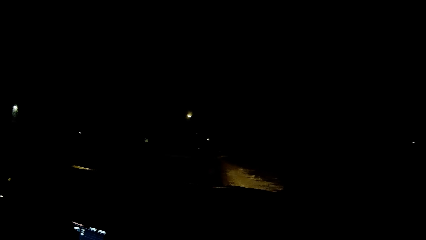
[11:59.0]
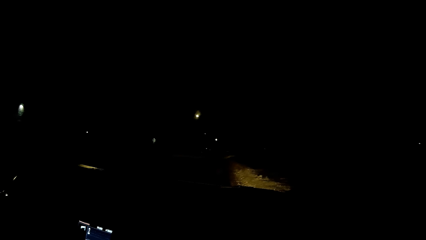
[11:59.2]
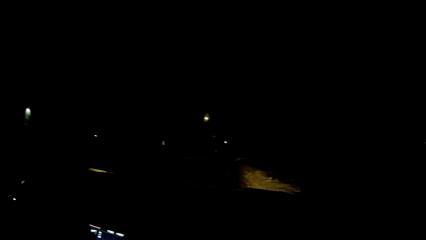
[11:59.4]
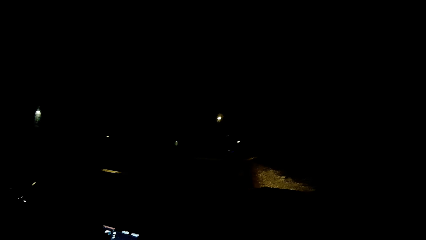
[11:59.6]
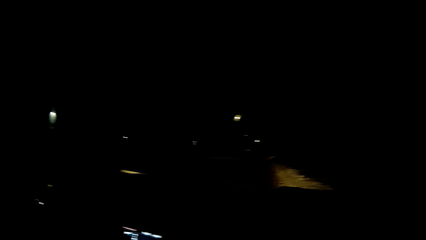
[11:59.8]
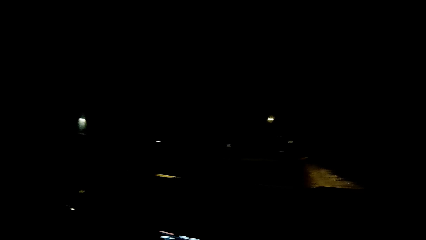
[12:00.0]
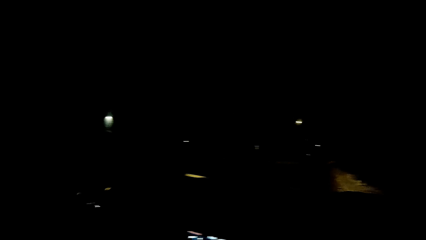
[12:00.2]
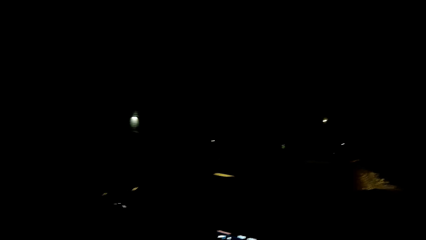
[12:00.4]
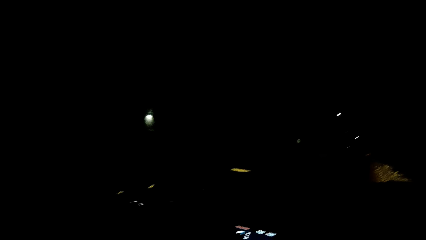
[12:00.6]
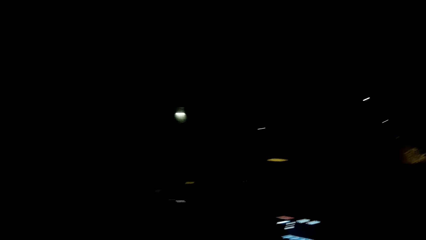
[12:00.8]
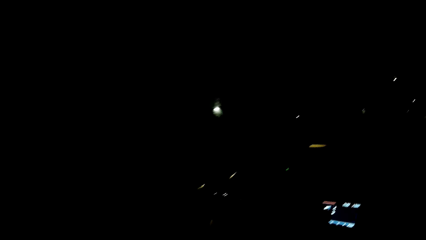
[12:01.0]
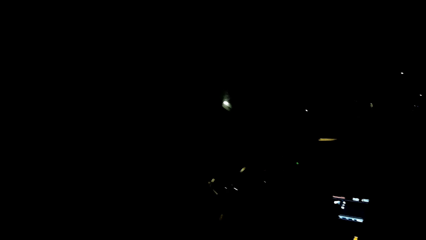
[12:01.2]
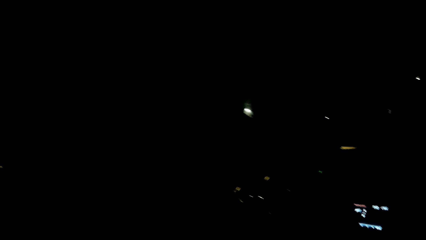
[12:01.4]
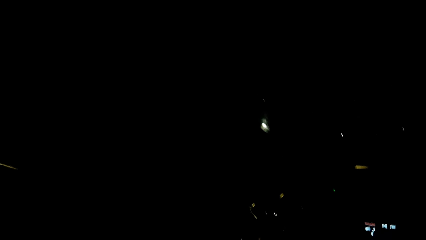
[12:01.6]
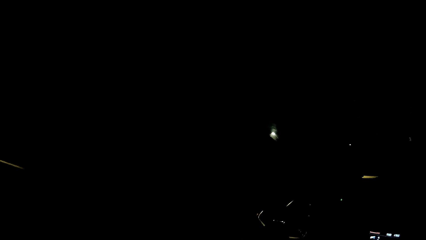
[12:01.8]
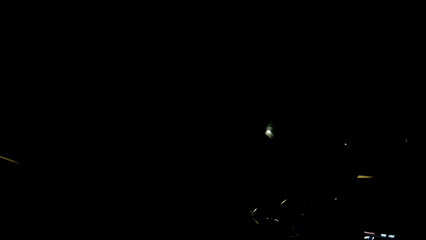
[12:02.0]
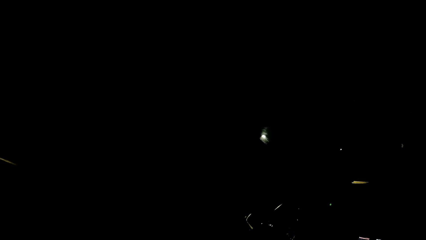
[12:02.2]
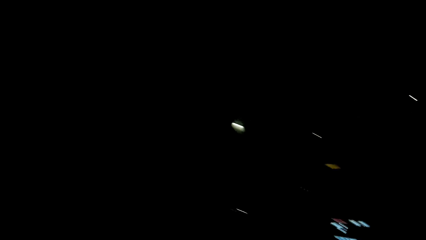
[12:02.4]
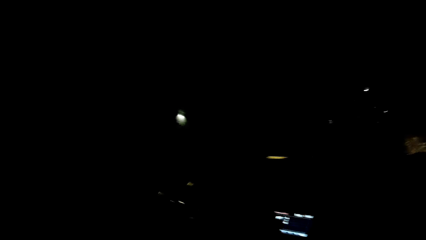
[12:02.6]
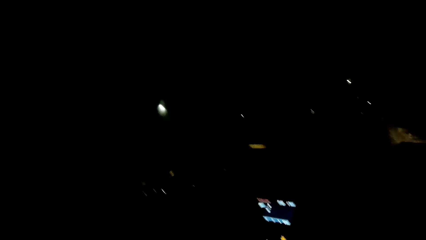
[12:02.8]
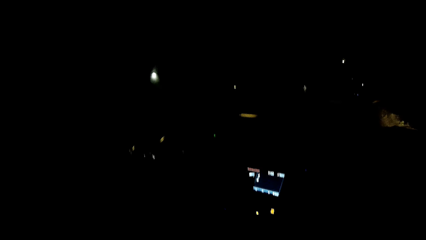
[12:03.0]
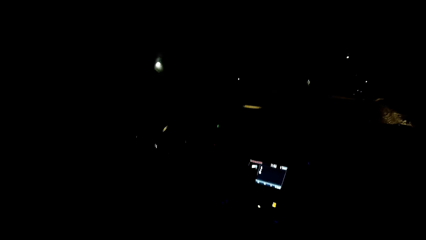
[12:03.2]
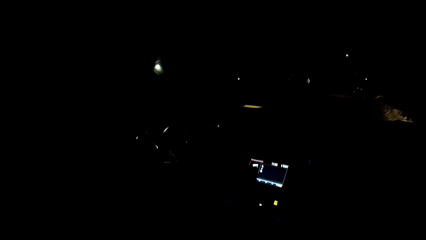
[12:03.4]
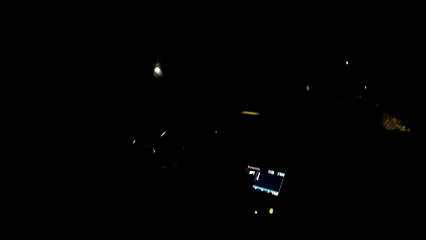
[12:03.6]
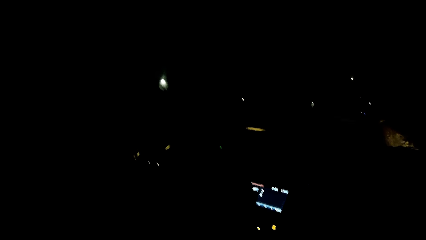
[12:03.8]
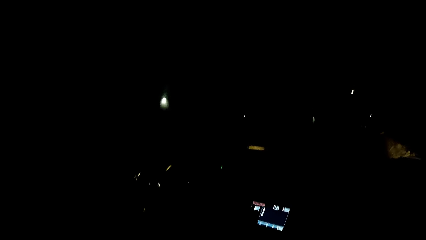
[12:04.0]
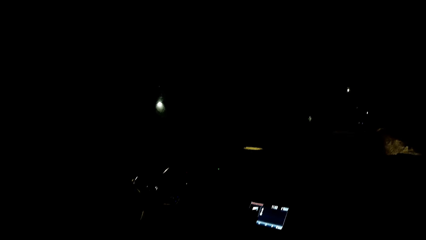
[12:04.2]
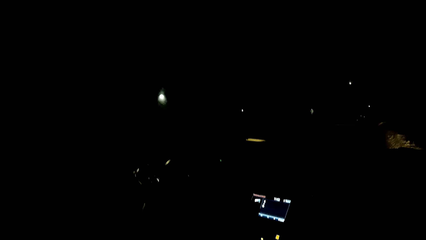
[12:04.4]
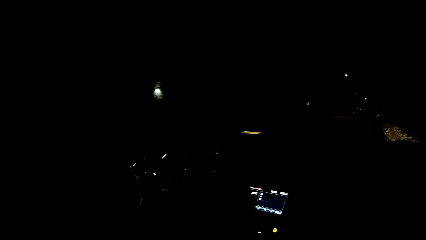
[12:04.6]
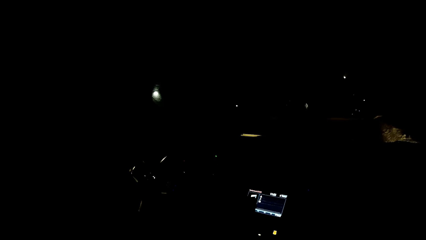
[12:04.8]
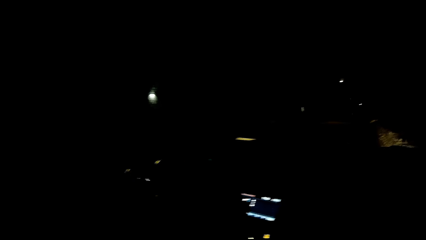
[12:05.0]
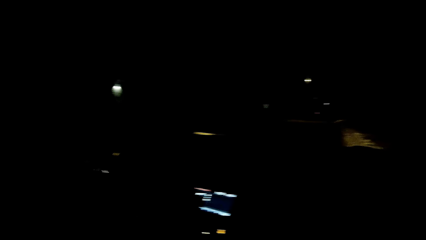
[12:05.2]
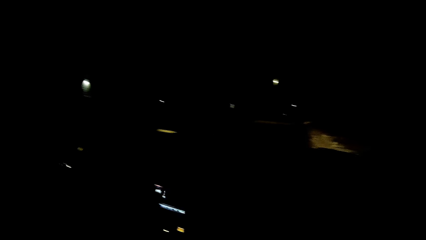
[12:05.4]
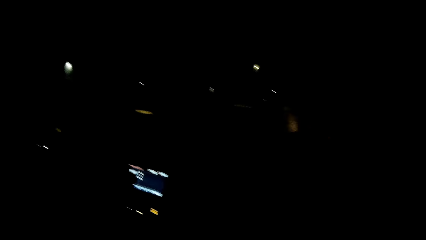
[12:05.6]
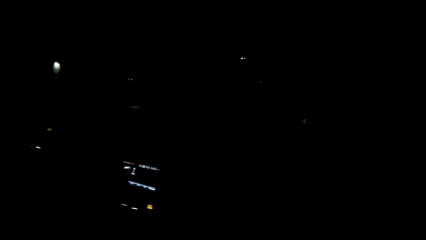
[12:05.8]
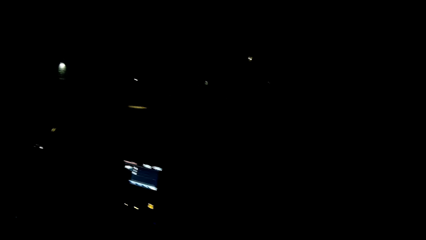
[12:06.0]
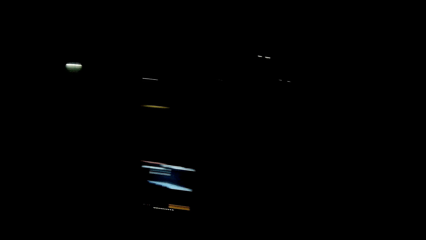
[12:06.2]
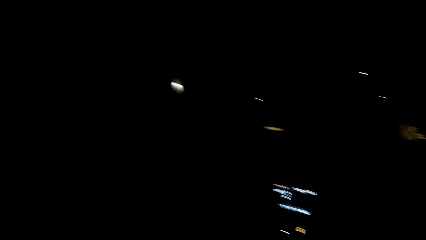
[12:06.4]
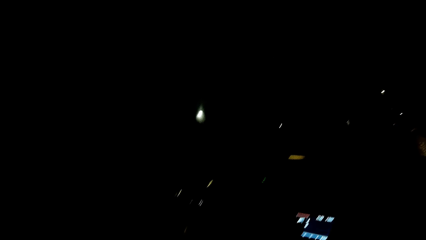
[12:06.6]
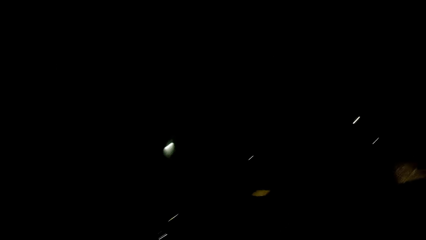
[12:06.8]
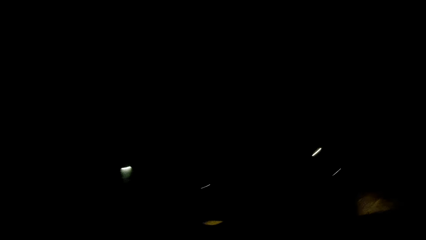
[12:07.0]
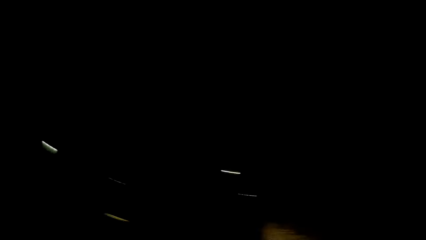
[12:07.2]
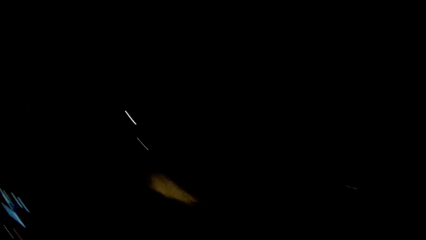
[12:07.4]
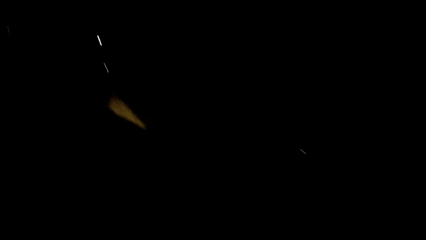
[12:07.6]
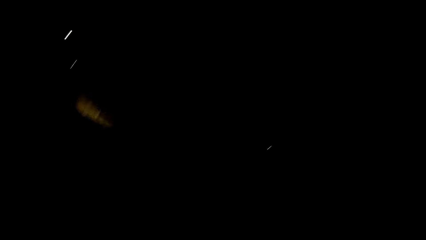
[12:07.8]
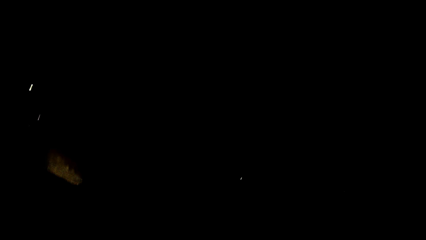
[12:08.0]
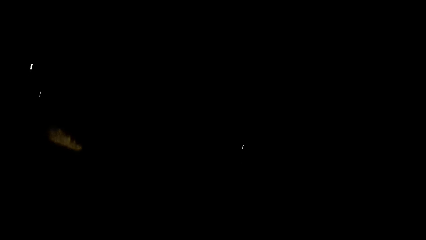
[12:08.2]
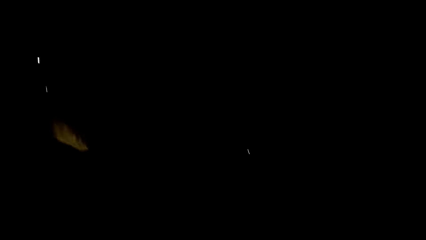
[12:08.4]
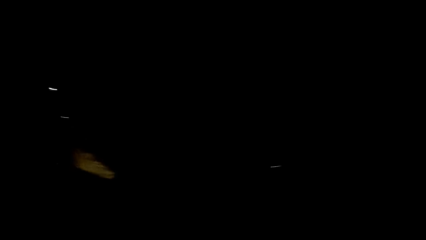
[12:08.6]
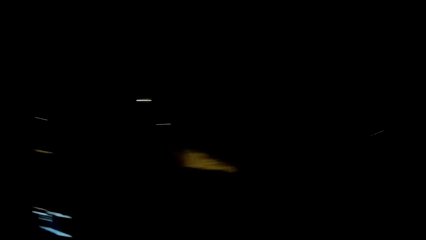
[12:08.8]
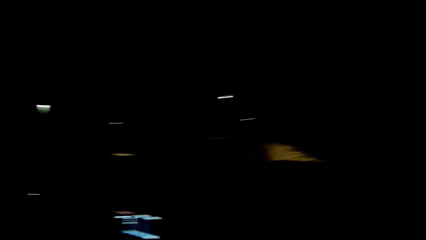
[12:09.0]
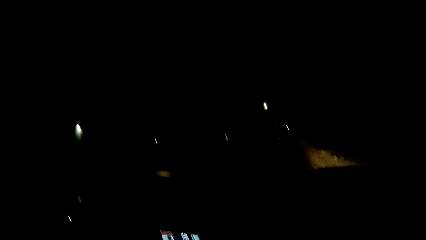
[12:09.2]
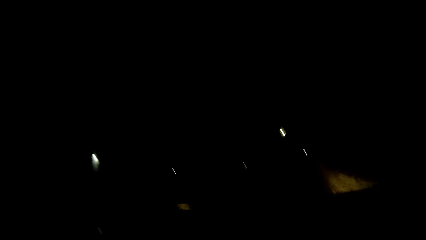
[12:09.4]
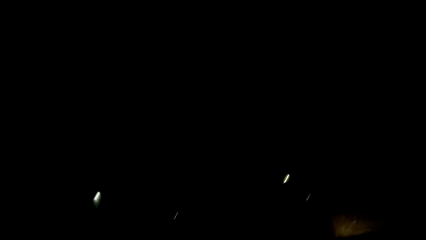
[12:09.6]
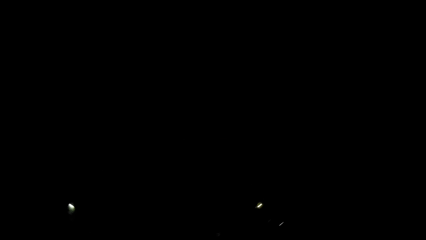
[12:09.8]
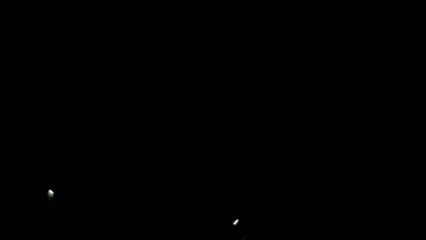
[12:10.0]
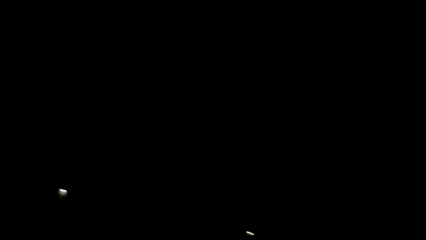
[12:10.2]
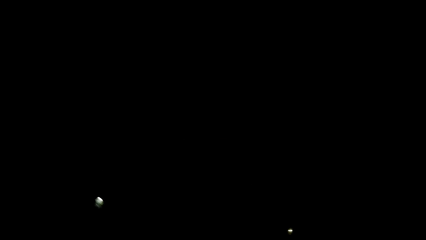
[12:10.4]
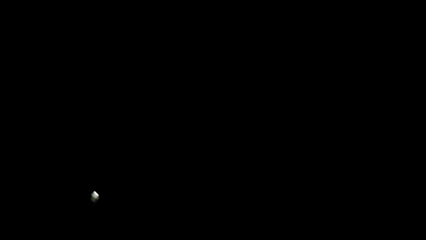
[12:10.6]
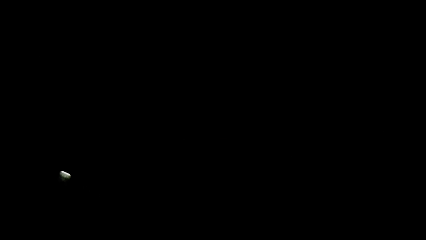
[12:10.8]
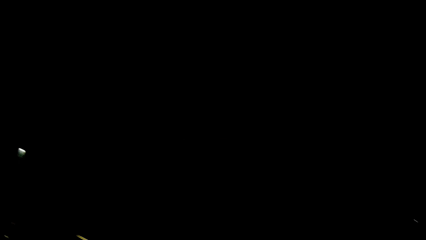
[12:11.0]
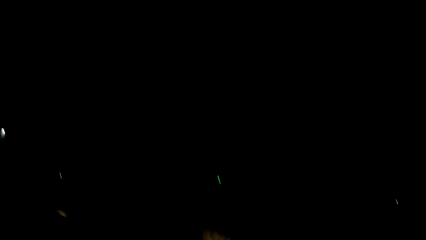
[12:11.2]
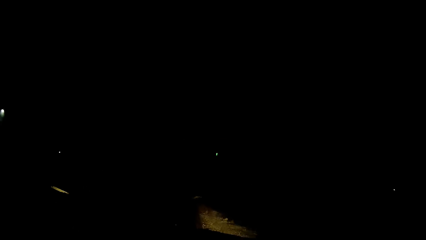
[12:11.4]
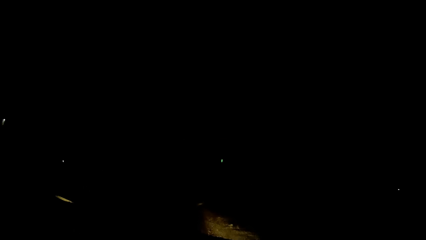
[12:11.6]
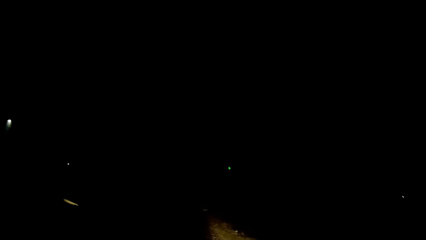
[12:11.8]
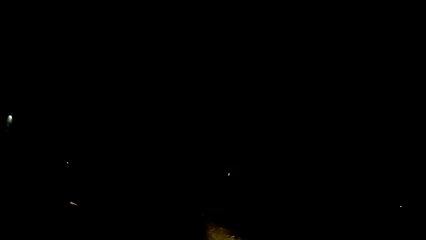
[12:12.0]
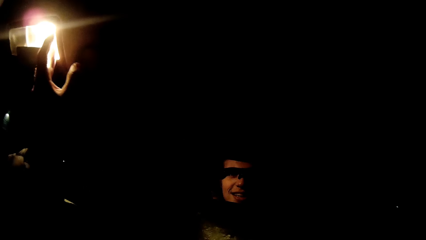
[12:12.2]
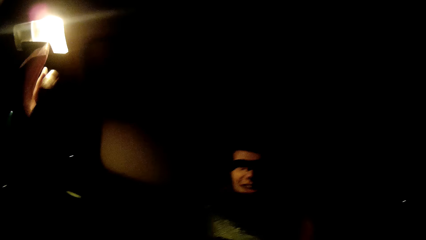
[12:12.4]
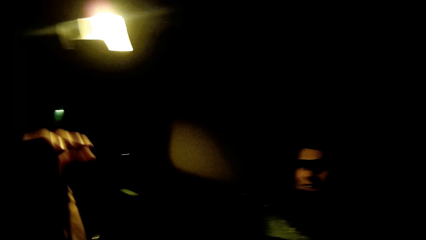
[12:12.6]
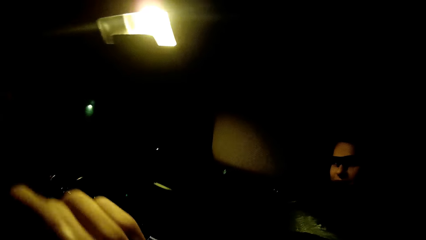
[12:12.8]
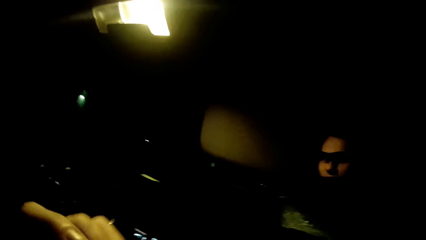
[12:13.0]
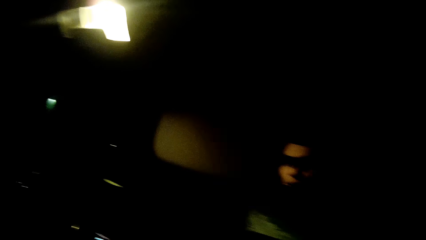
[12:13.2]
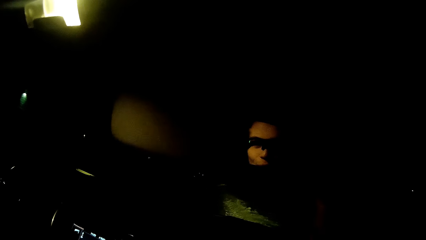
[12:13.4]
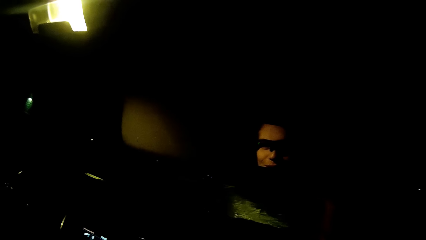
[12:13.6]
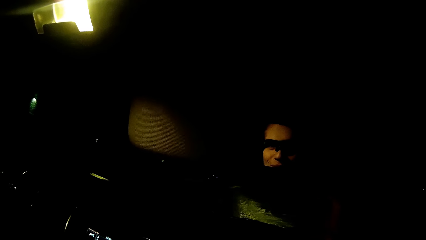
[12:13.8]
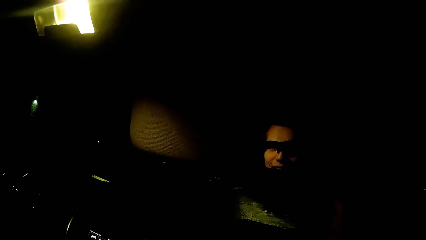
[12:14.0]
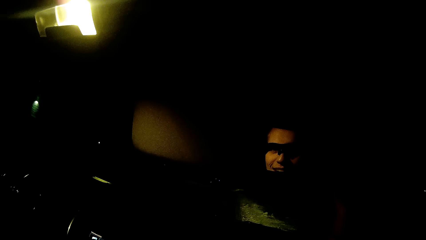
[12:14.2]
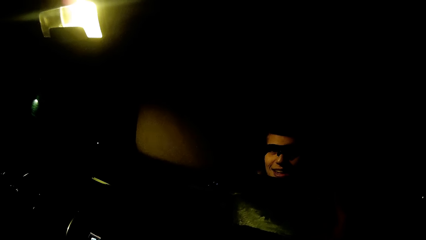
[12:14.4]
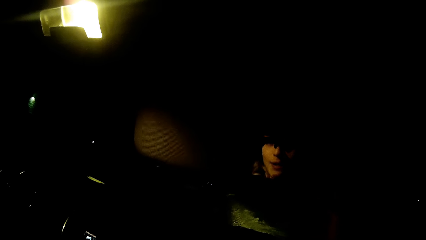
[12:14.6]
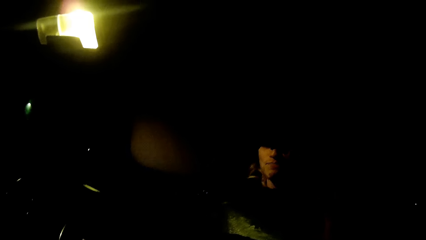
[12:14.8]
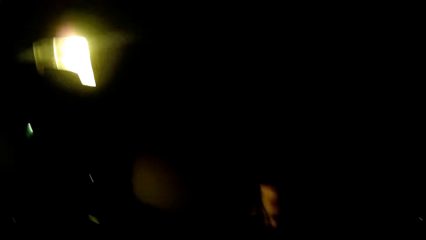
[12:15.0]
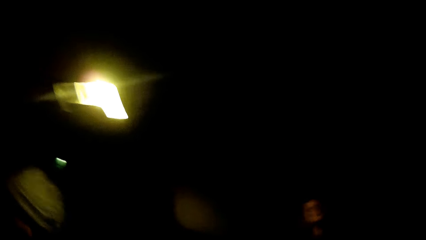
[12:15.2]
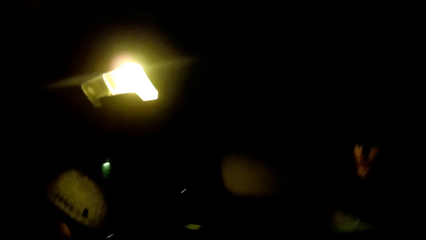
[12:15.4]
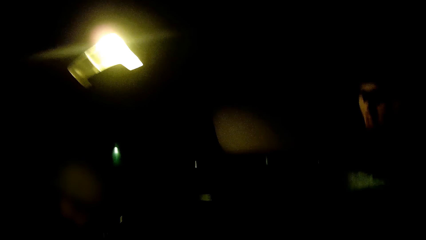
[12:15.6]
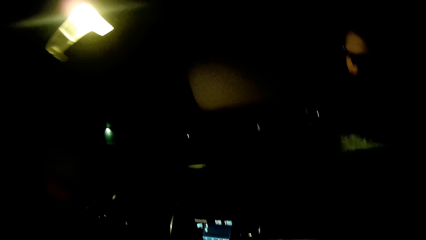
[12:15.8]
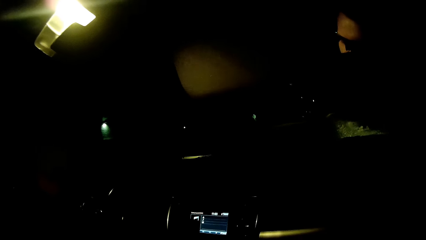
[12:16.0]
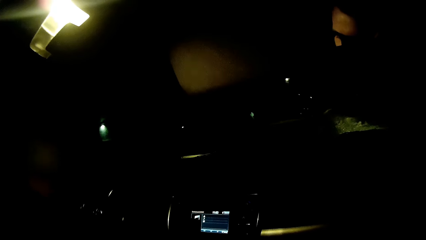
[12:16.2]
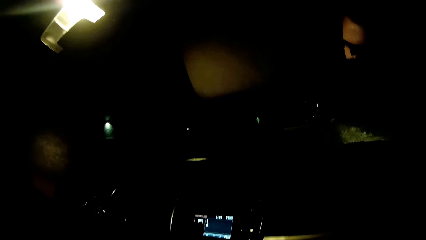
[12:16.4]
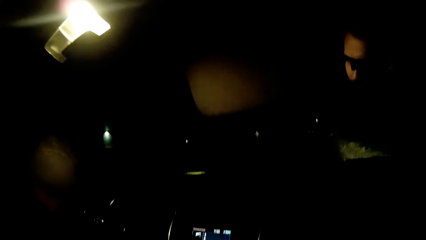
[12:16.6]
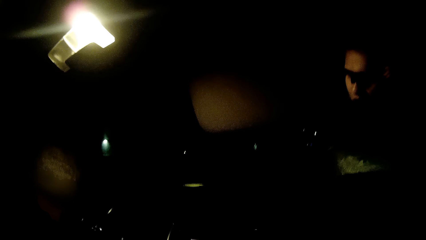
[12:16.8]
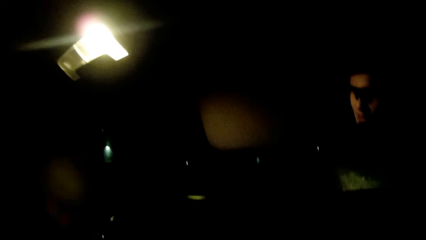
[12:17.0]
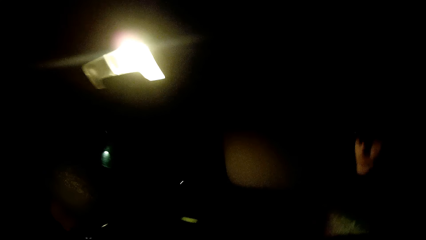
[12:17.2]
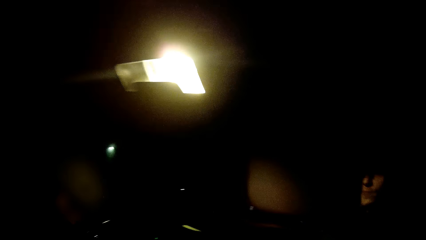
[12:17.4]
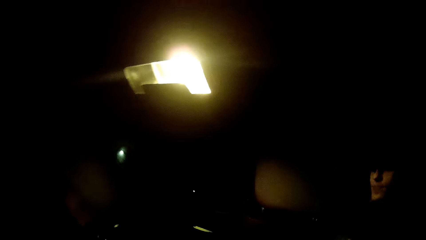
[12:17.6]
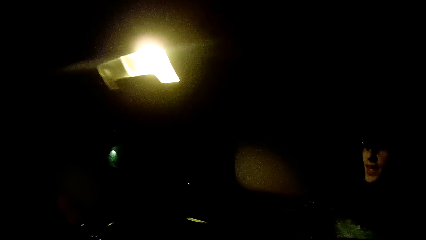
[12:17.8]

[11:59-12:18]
The camera wearer looks around. She turns on the car inside light with her left hand. A woman enters the car. The camera wearer looks in the mirror. She interacts with the woman.
